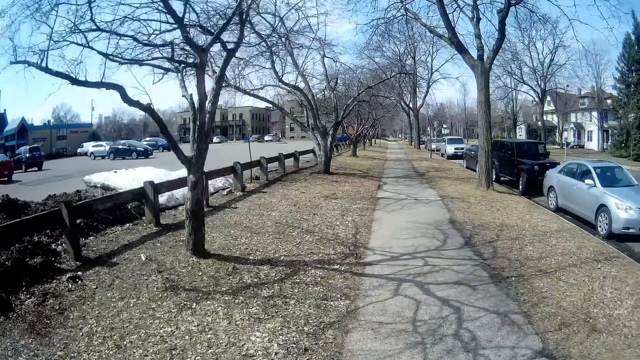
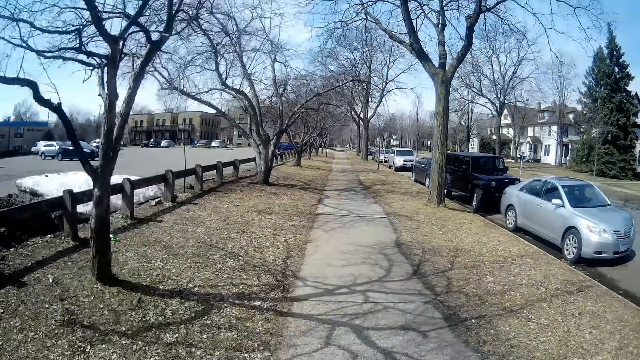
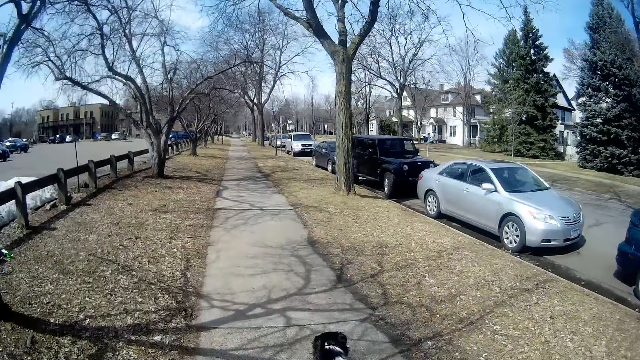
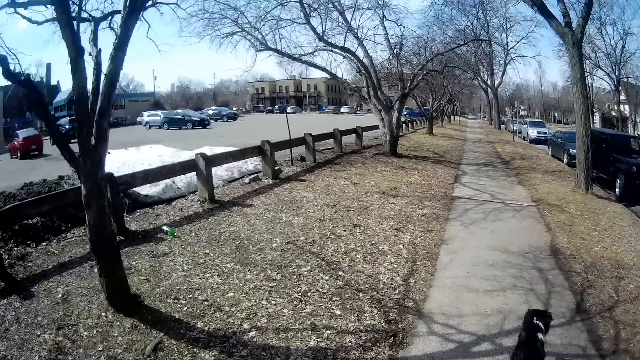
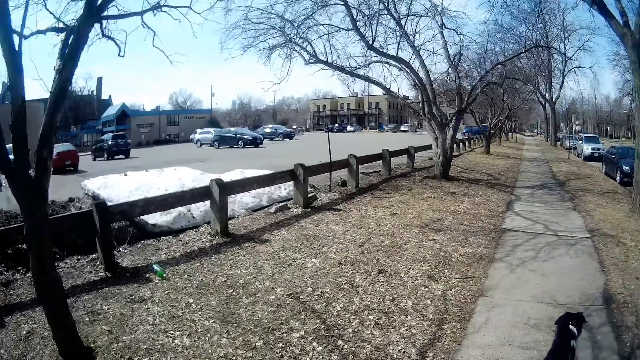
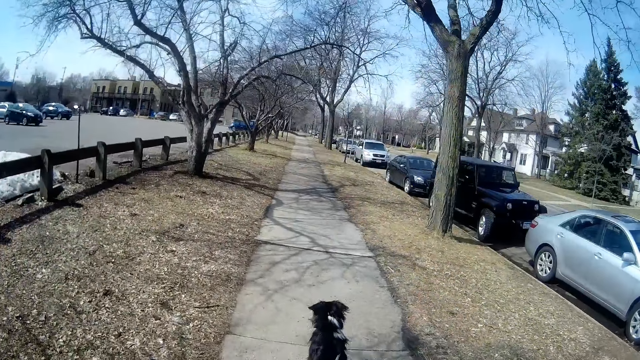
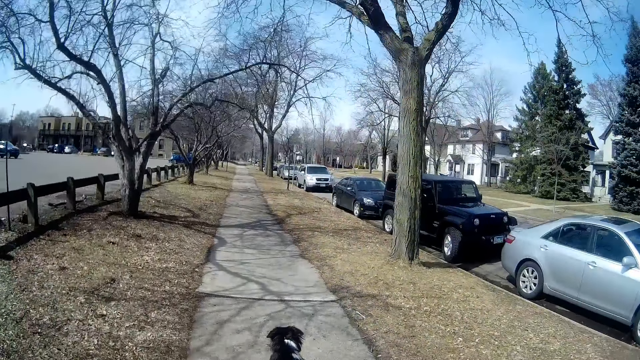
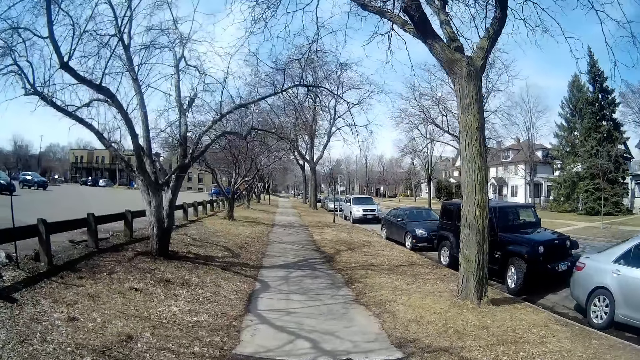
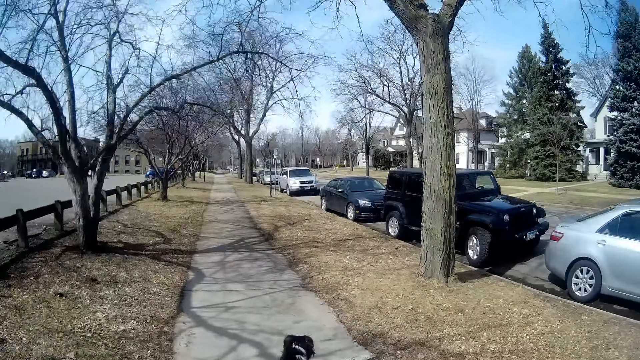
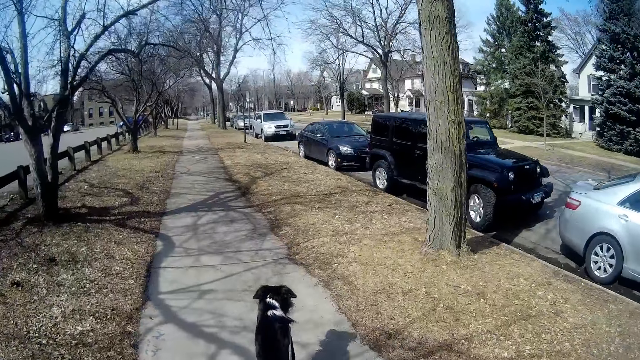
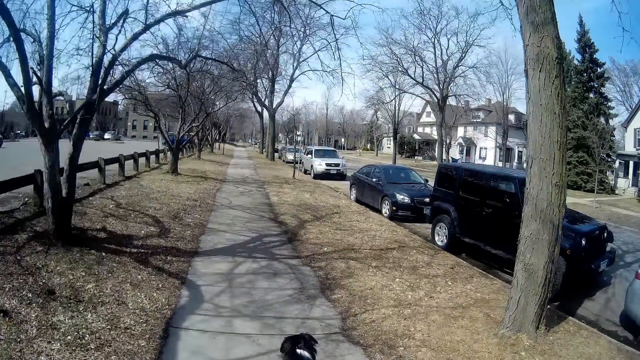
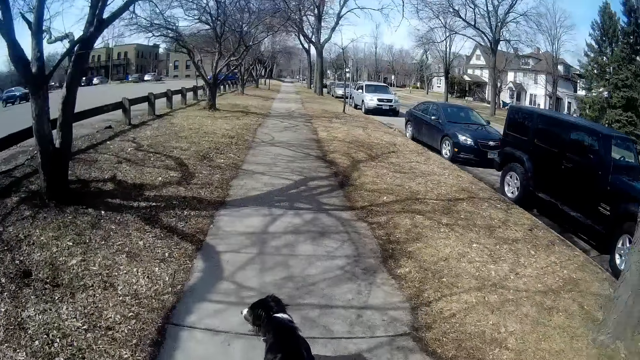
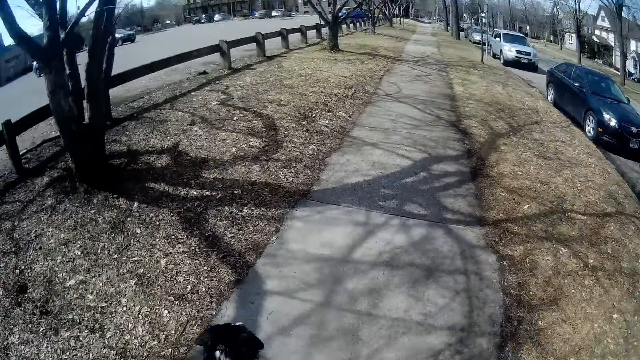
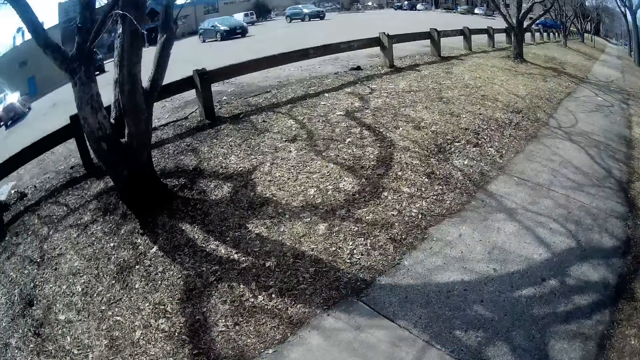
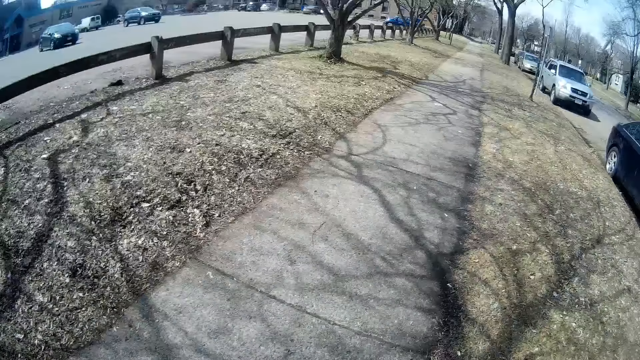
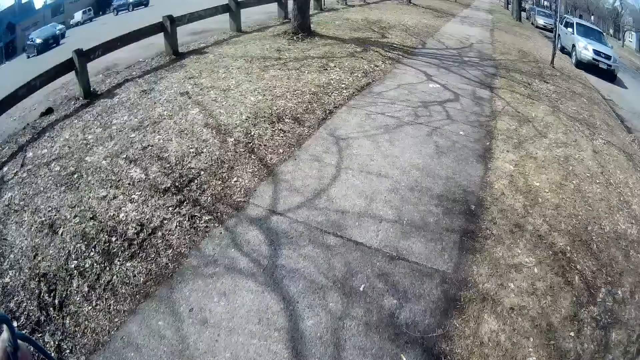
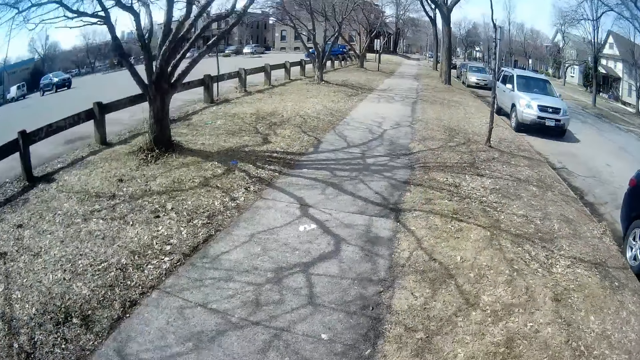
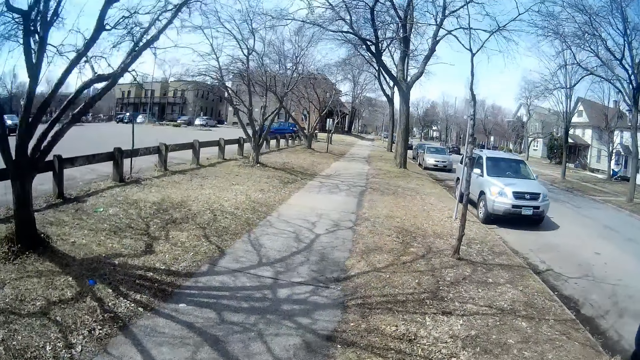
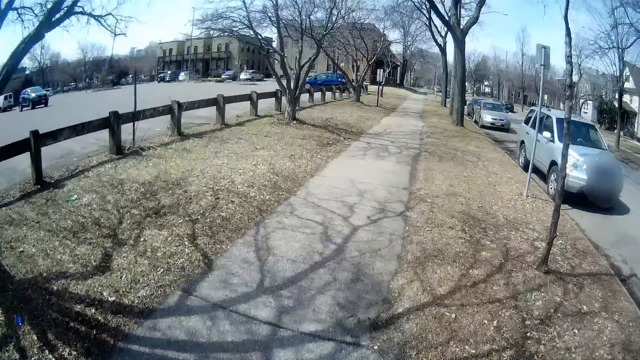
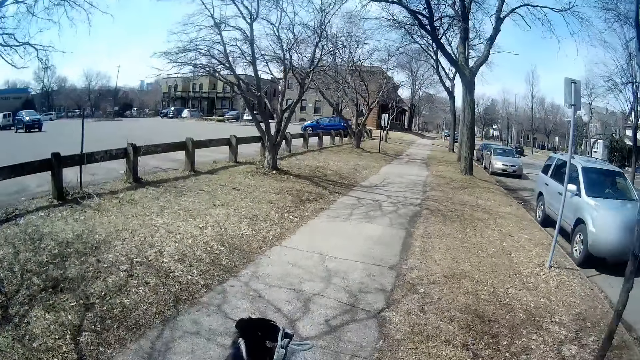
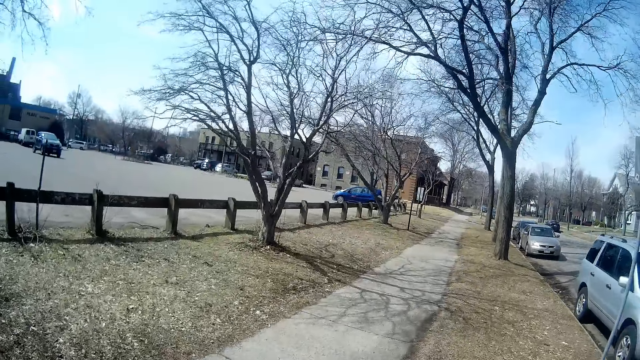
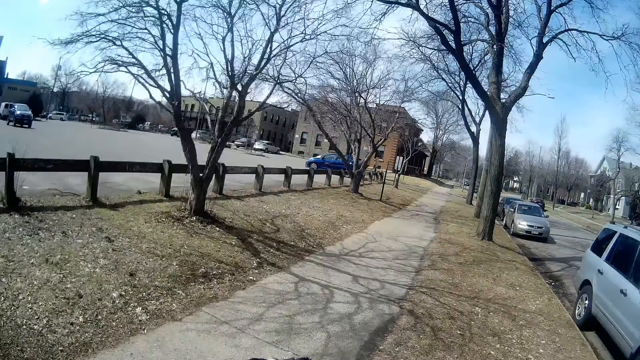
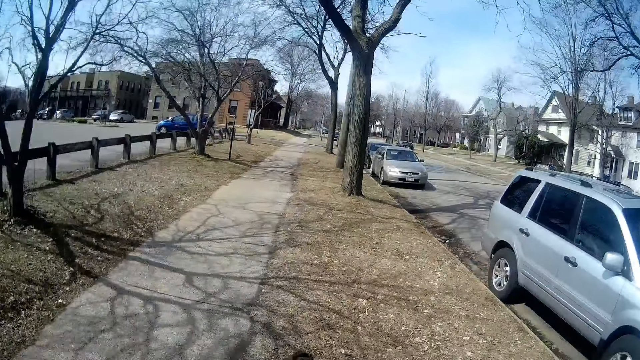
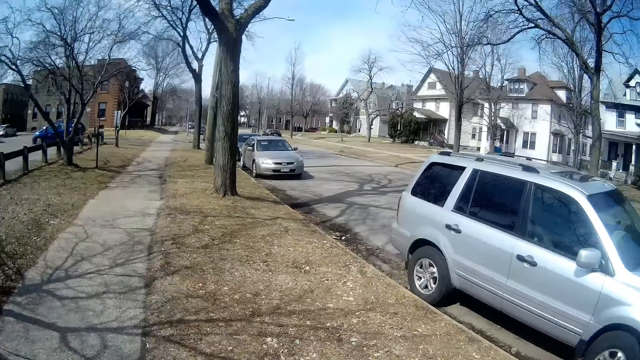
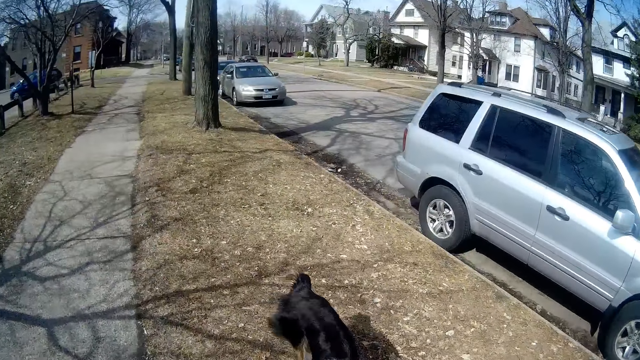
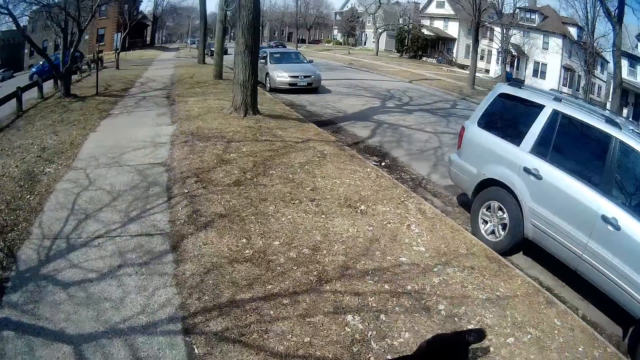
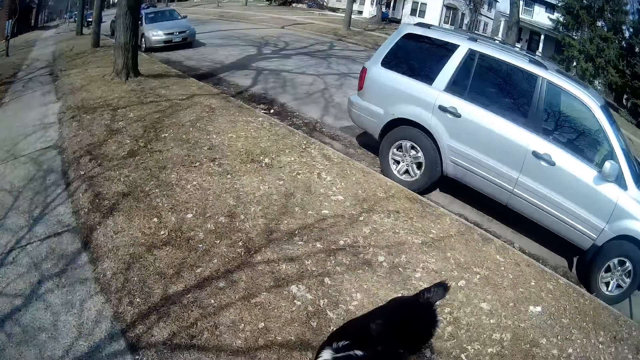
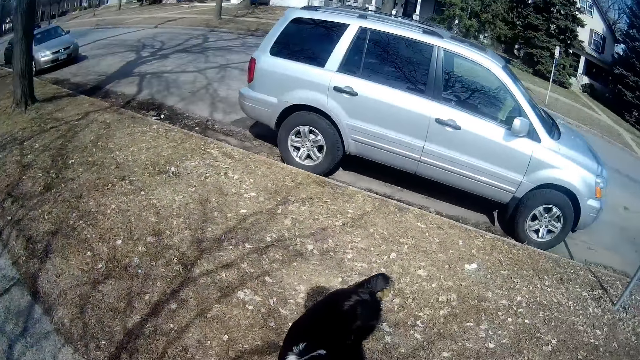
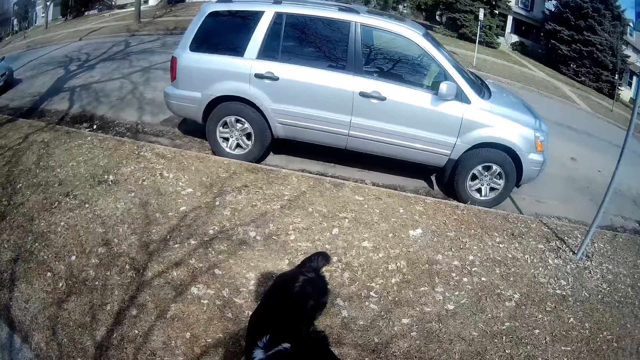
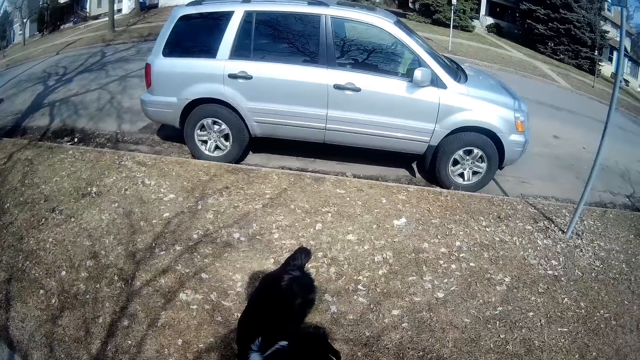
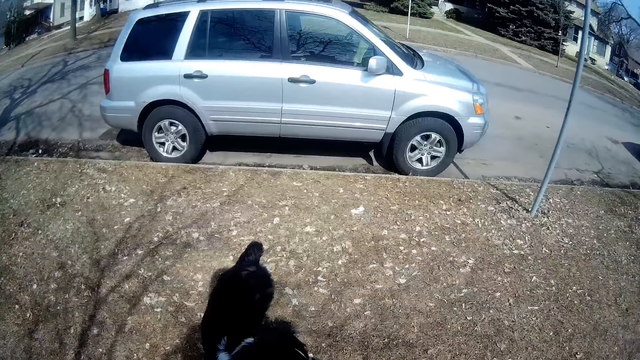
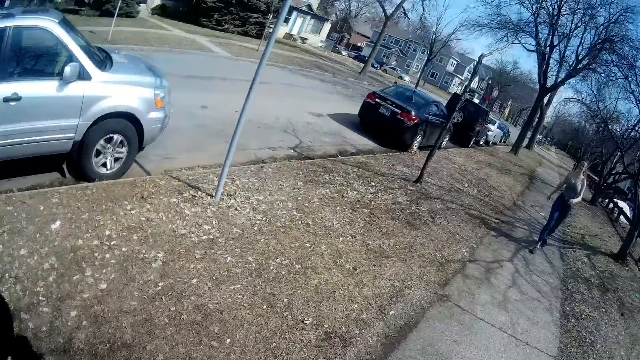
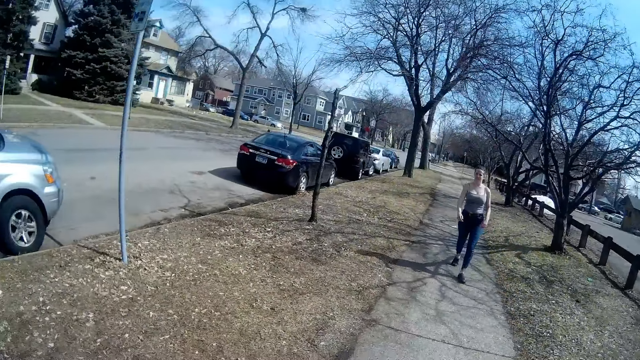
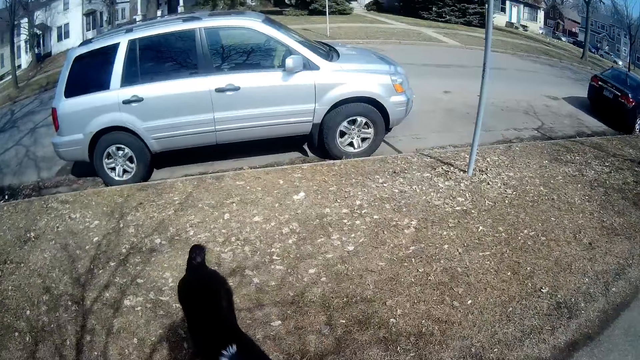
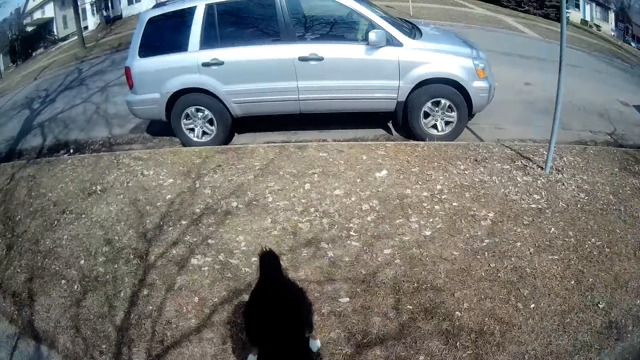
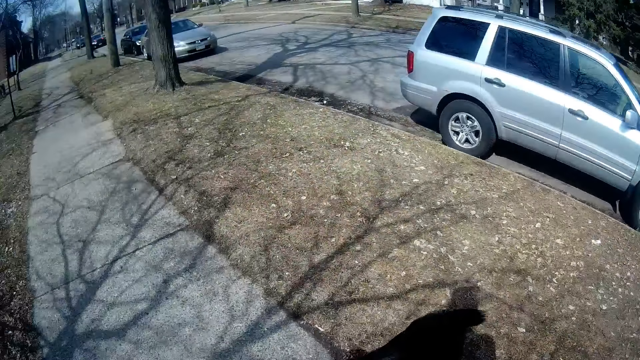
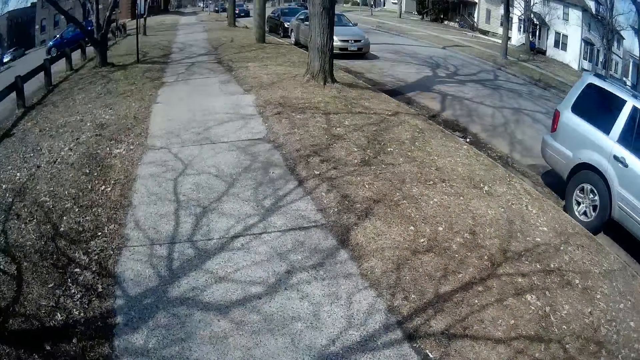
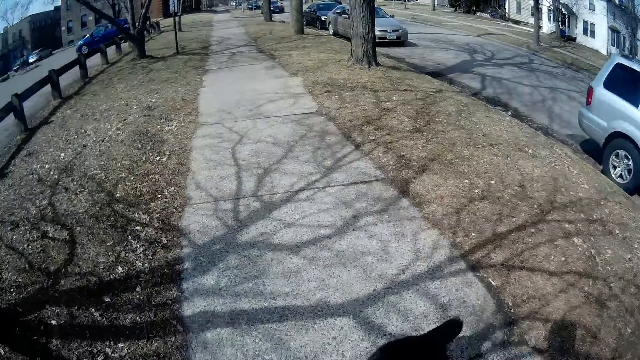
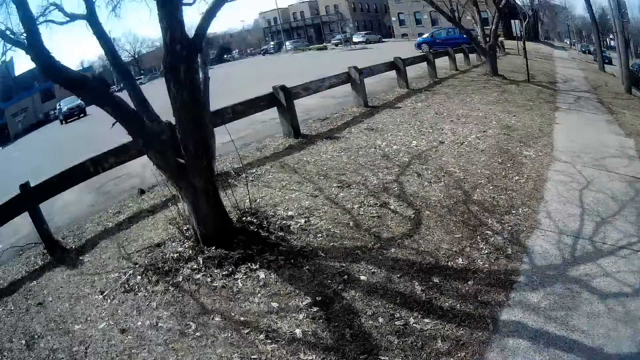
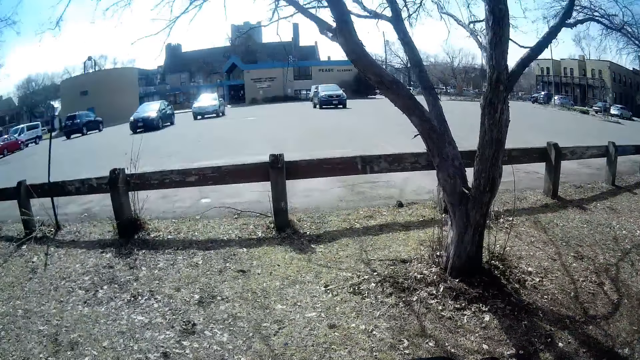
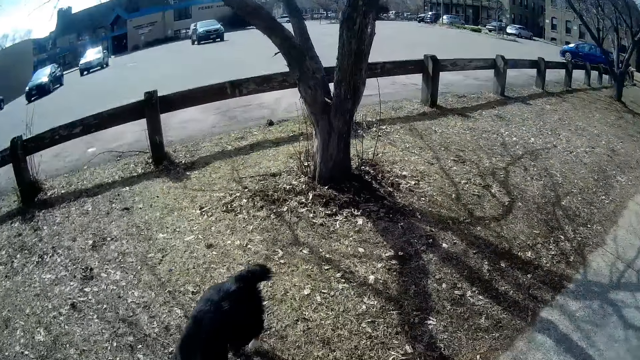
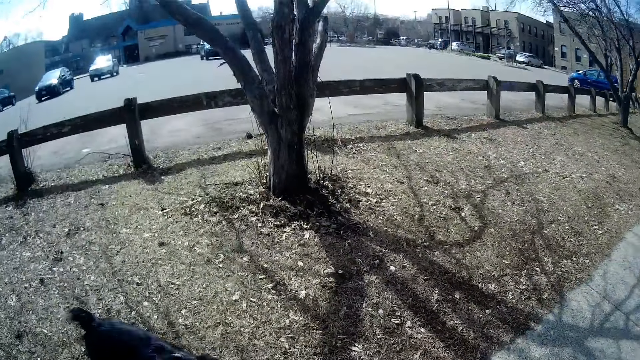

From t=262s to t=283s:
The camera wearer walks on the sidewalk. They run on the sidewalk. They stop and look around. They stand on the sidewalk. A woman walks towards the camera wearer.
